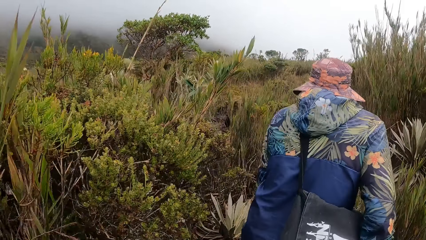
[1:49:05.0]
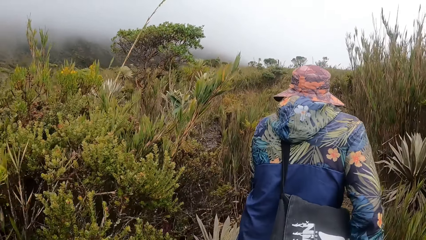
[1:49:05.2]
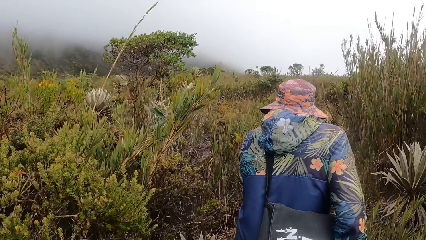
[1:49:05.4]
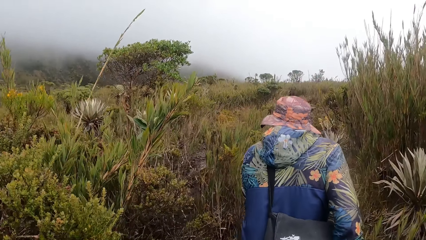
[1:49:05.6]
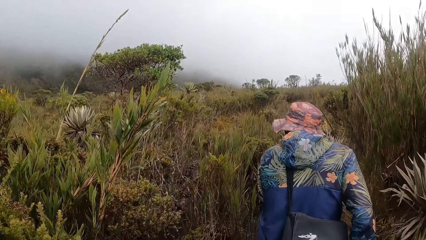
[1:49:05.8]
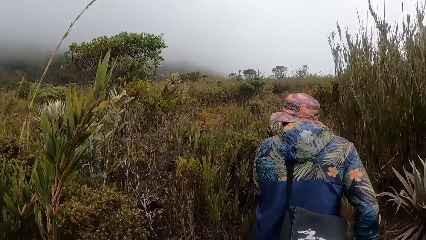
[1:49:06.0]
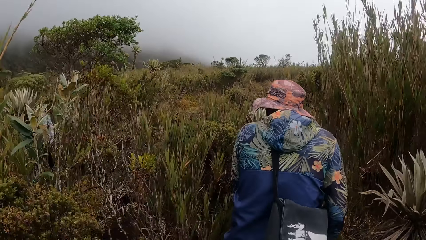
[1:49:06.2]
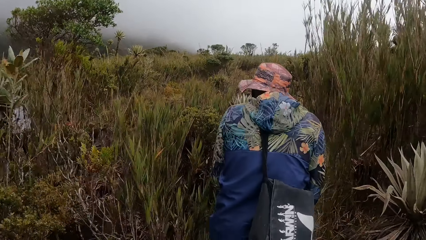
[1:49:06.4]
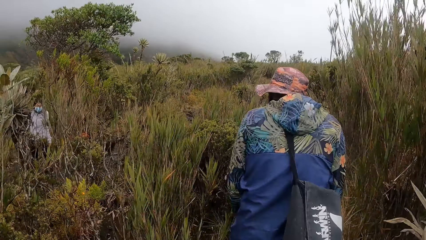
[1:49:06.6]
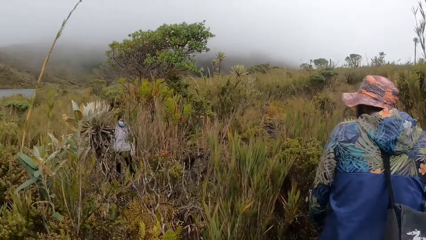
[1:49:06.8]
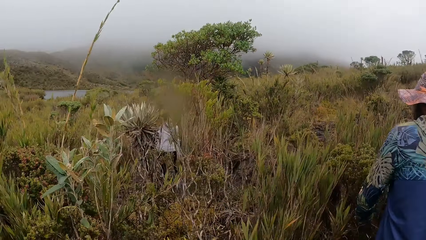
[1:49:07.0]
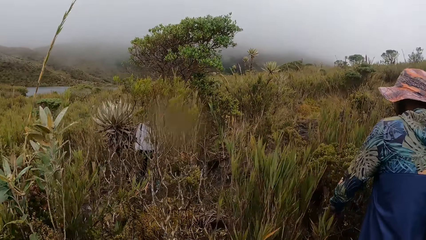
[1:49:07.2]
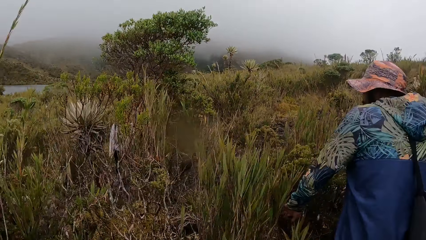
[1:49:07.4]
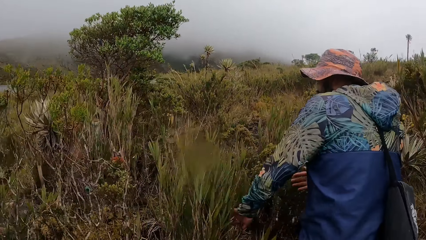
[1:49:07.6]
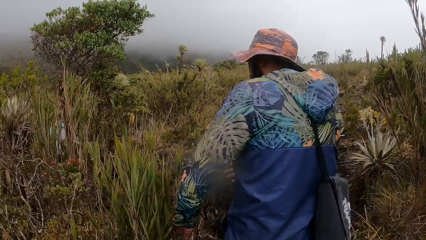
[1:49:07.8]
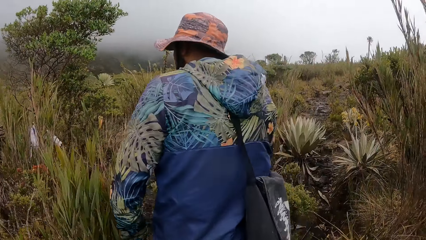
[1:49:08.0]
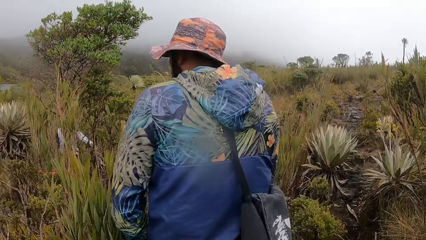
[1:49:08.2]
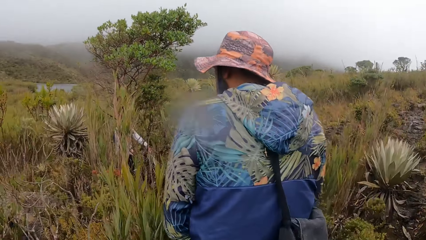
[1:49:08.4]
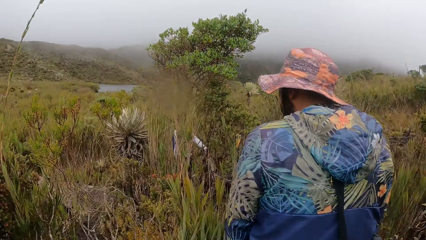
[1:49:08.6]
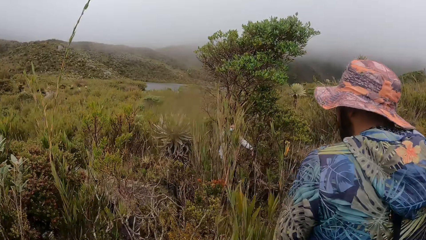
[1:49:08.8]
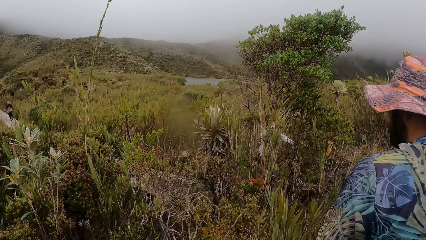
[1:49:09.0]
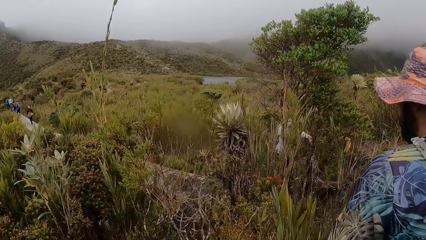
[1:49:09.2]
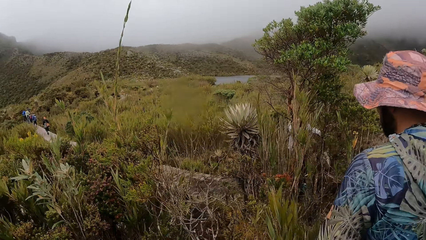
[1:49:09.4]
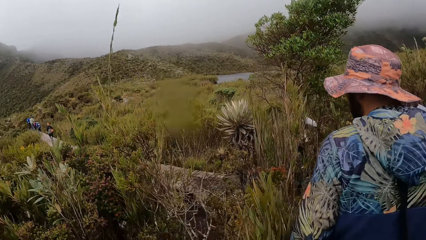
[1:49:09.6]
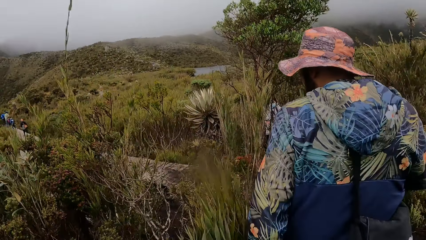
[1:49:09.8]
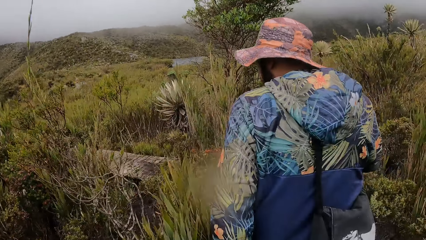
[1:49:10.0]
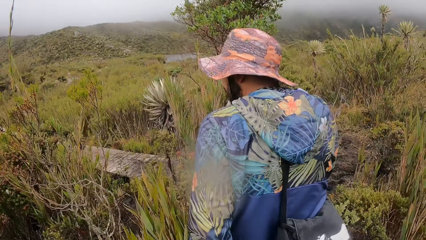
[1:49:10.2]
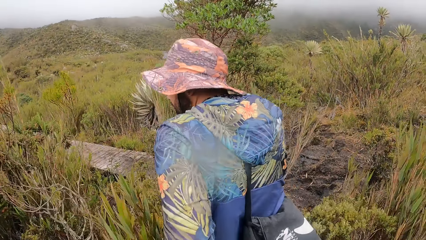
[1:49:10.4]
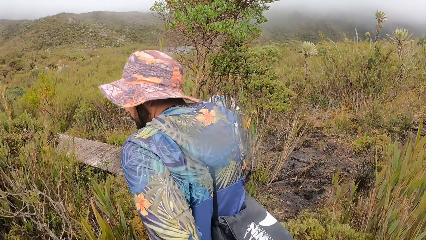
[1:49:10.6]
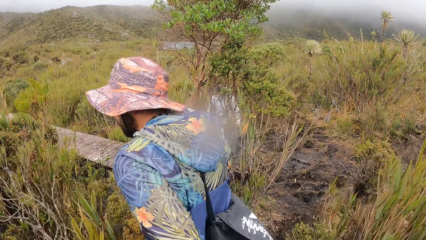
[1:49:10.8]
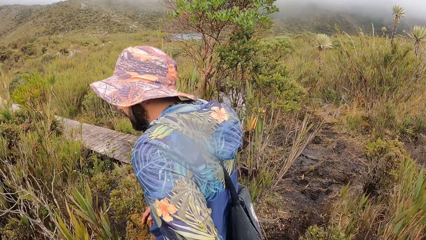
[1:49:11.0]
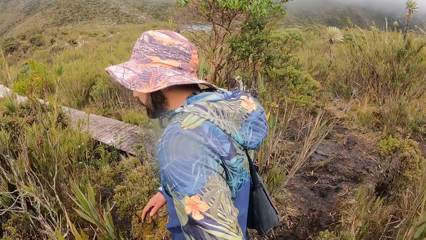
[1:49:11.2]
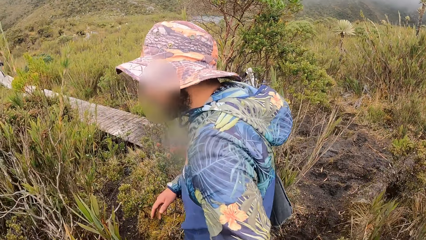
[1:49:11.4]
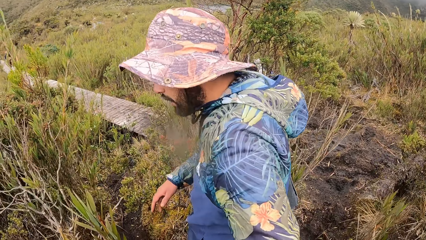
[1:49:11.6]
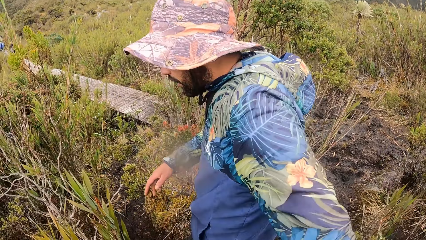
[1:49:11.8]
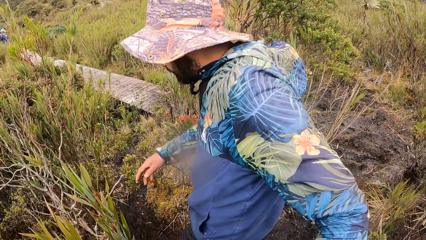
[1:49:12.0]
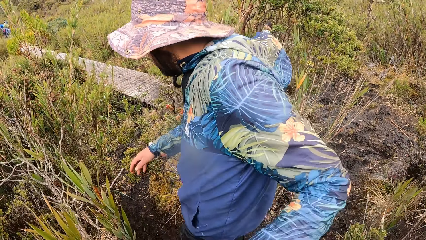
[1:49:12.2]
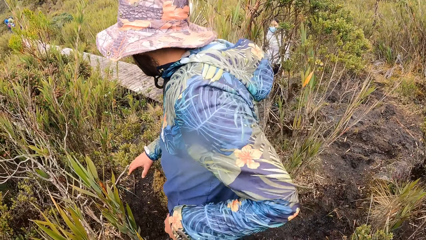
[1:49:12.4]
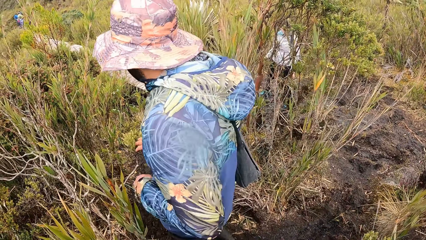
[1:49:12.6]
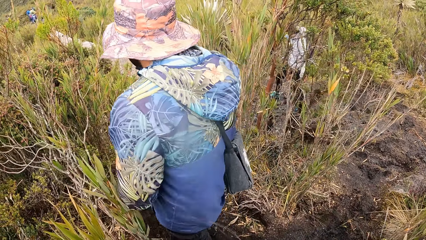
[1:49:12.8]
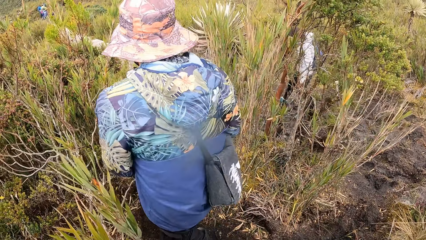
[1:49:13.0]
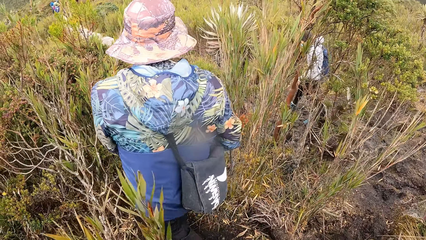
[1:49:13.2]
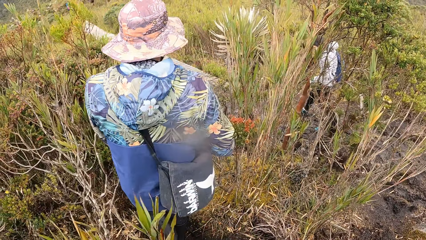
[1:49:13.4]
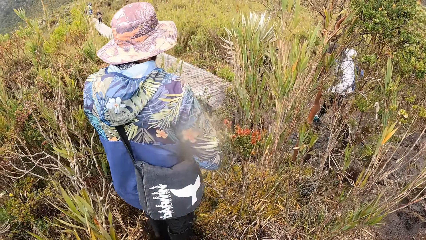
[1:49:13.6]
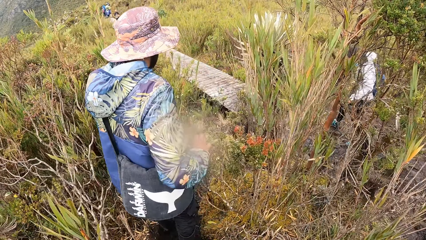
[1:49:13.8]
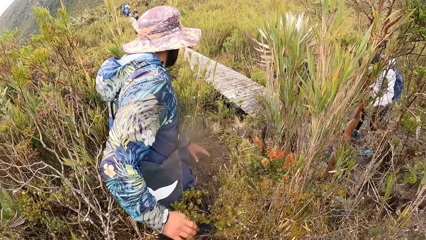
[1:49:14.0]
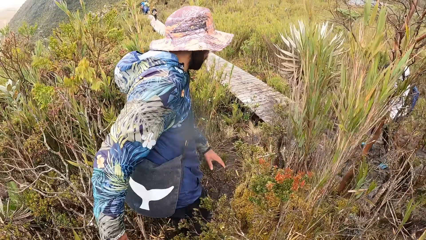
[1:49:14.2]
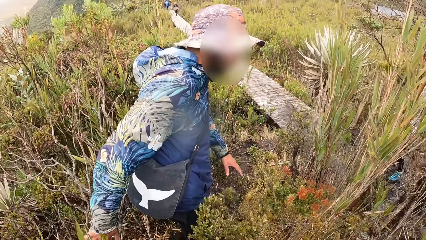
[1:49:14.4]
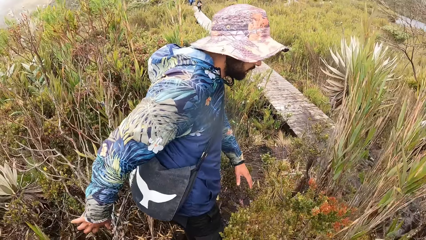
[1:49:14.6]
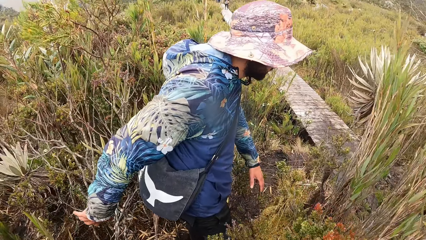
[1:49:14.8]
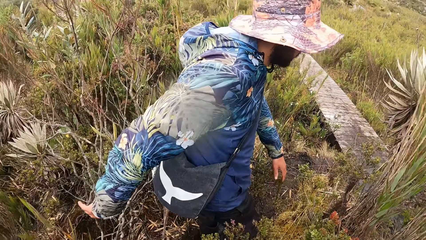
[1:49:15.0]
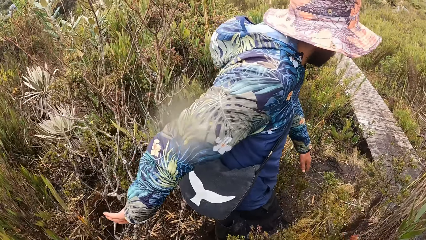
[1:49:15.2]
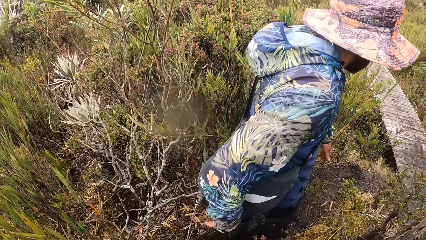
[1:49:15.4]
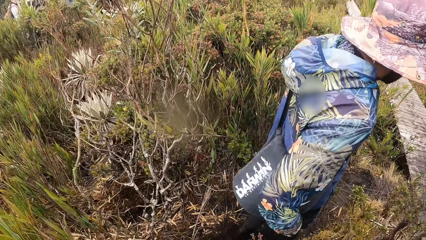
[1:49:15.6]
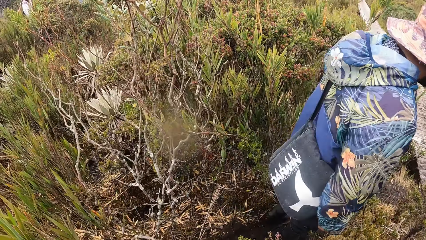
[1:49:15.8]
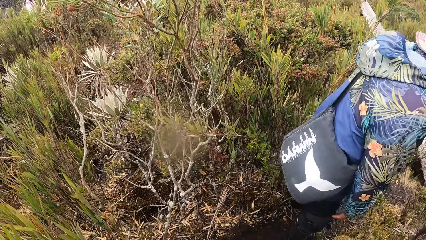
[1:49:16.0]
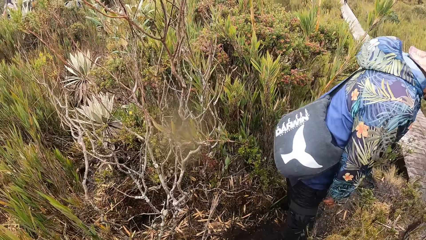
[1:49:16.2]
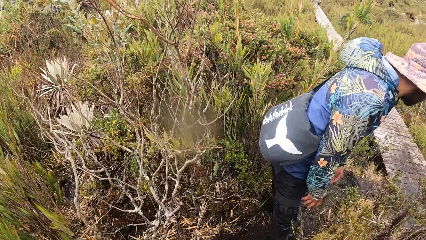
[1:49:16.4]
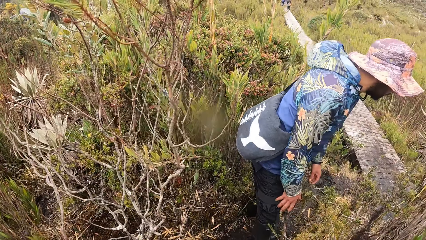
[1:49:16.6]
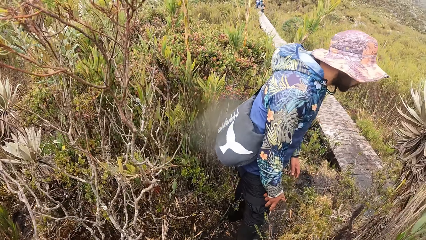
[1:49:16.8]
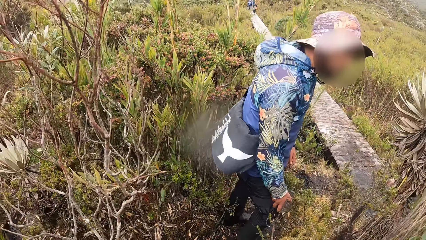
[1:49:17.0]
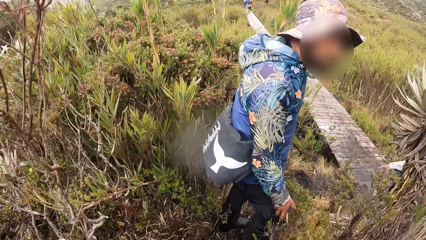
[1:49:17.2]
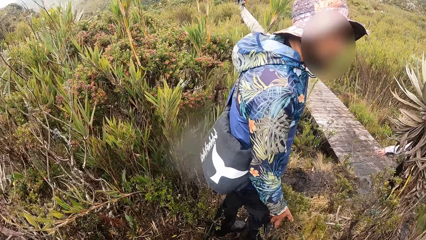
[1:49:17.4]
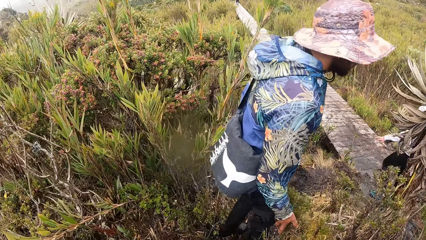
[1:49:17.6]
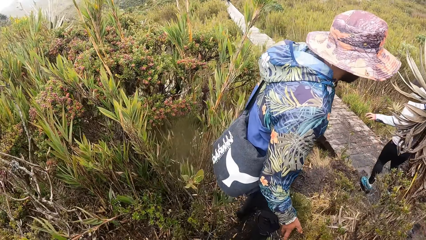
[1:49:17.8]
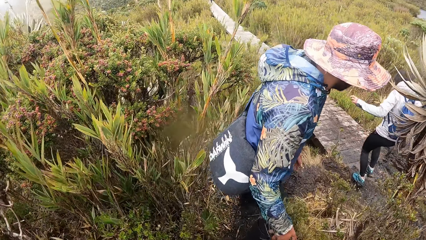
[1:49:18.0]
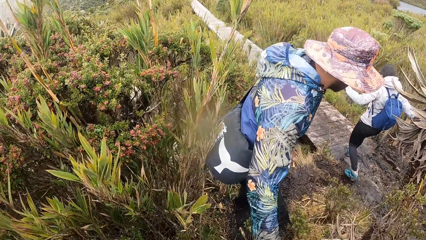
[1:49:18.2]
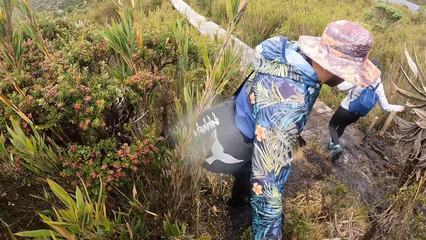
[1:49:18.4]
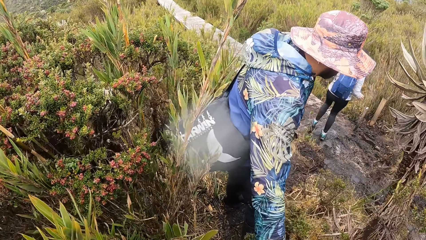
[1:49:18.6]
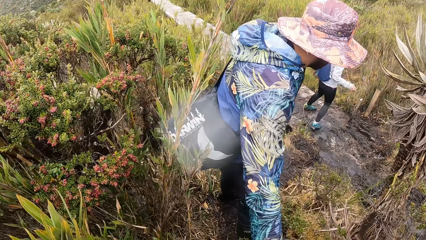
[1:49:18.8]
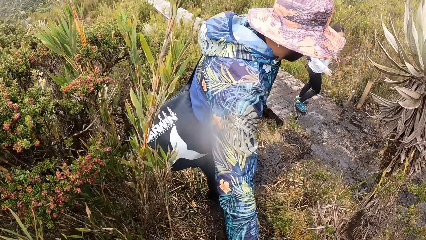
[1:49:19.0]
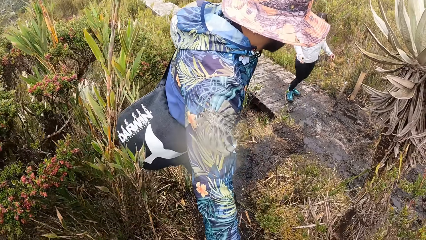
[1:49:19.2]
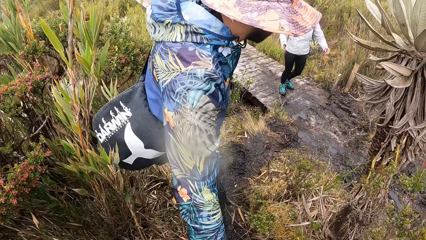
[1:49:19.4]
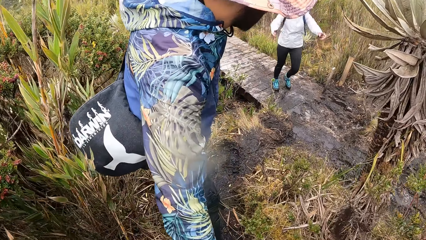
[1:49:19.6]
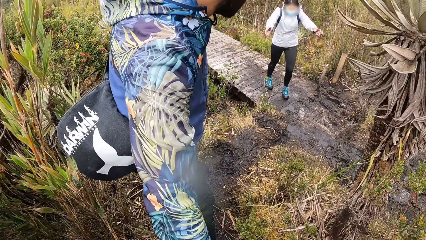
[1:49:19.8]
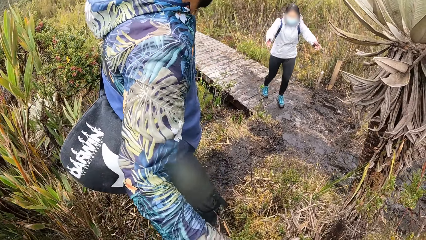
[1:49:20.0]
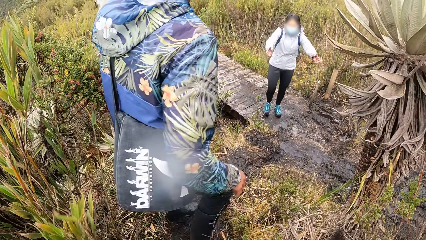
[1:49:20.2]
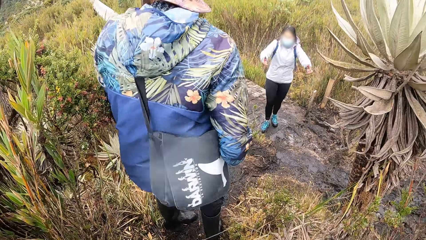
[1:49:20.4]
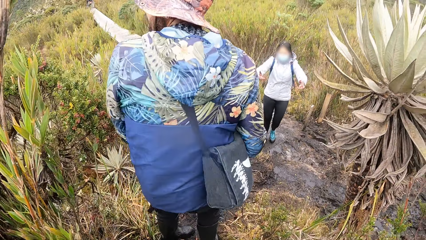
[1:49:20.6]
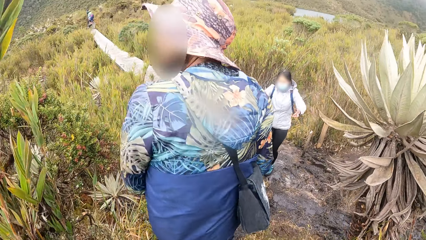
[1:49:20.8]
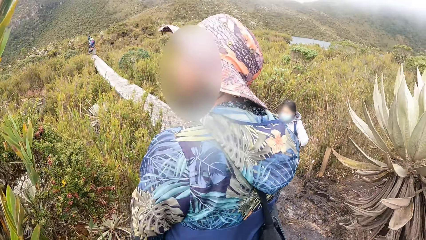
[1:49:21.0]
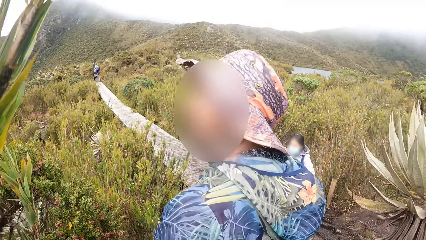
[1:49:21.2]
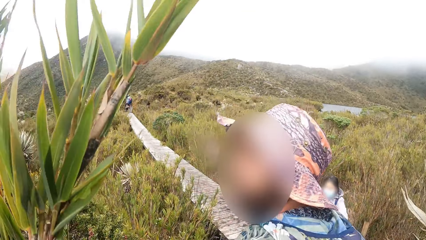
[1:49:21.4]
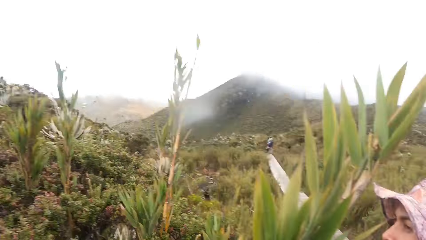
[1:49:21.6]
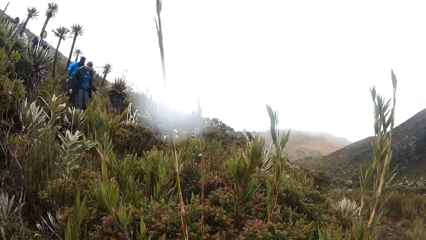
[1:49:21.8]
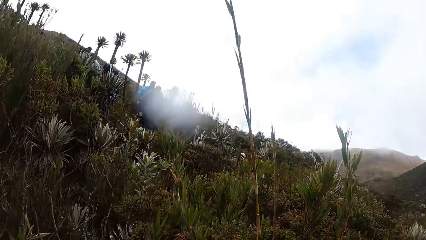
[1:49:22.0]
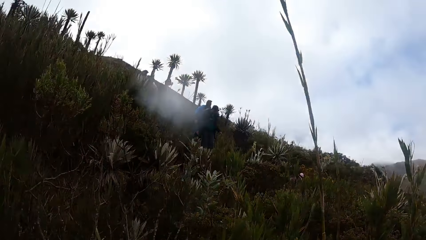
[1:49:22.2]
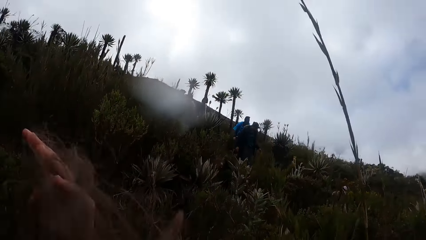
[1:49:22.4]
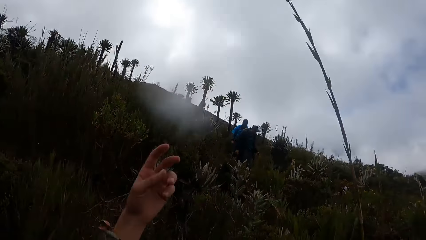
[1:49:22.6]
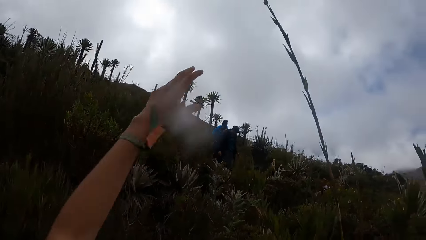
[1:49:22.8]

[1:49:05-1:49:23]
The camera wearer looks around. They walk around. They look around.
